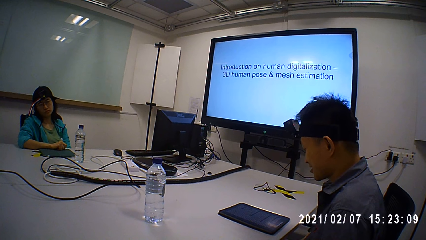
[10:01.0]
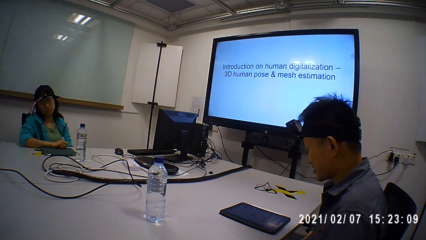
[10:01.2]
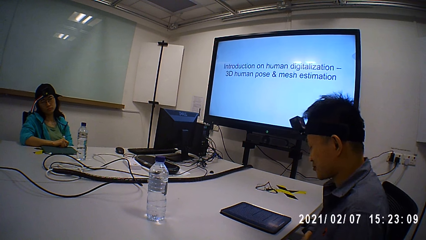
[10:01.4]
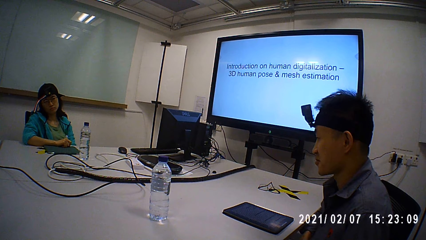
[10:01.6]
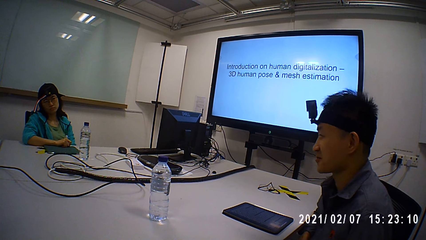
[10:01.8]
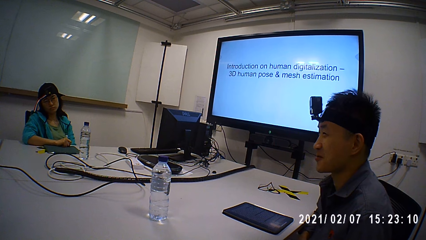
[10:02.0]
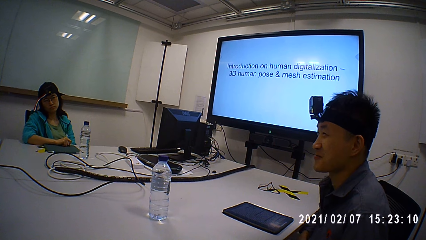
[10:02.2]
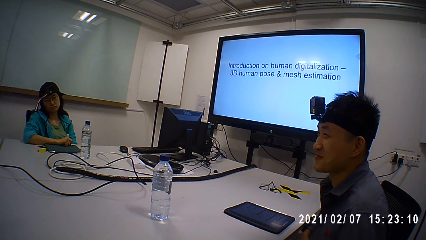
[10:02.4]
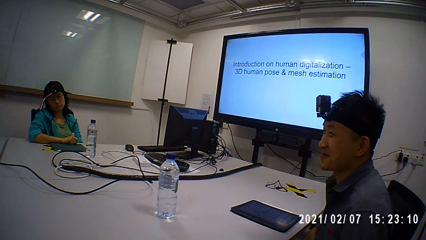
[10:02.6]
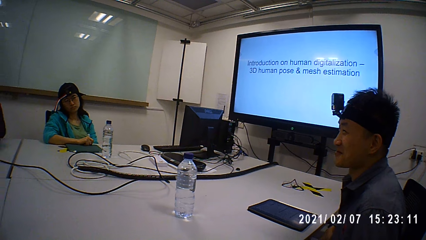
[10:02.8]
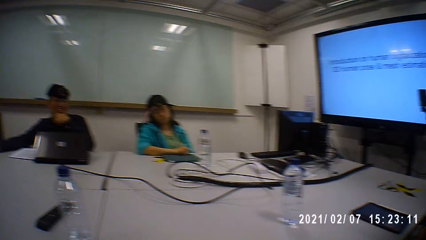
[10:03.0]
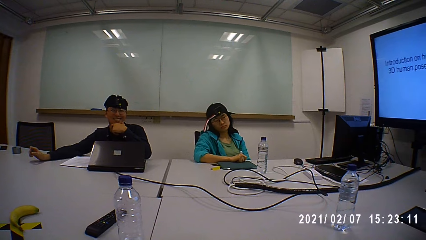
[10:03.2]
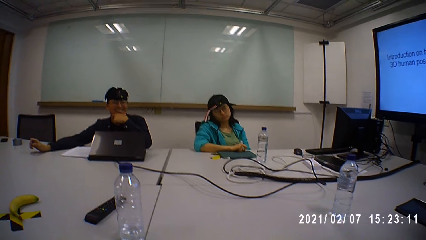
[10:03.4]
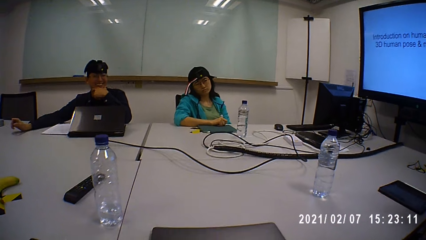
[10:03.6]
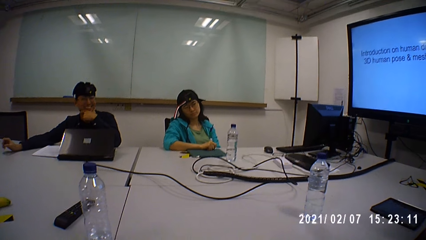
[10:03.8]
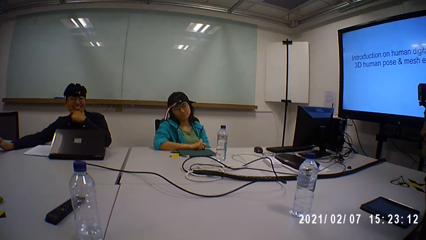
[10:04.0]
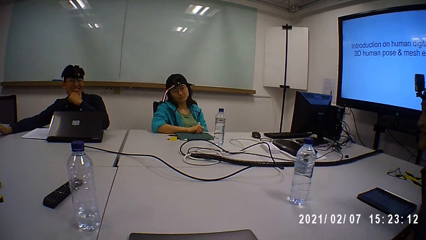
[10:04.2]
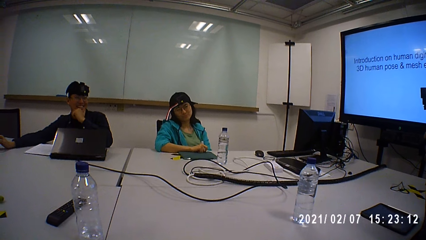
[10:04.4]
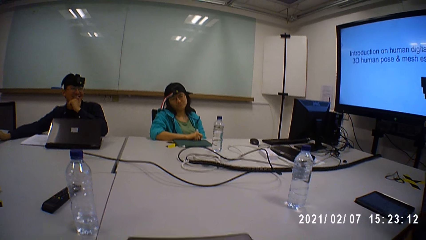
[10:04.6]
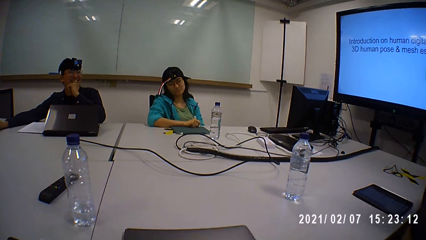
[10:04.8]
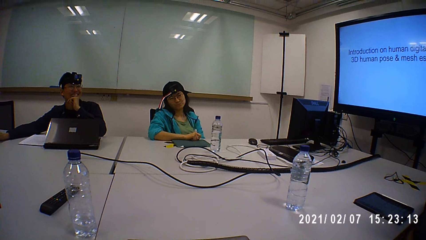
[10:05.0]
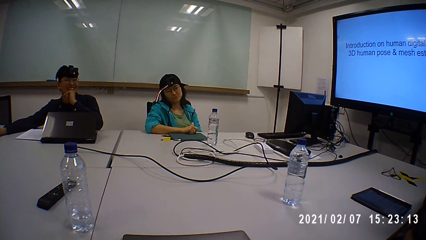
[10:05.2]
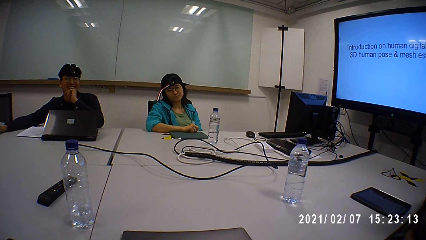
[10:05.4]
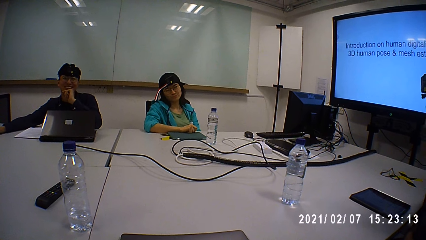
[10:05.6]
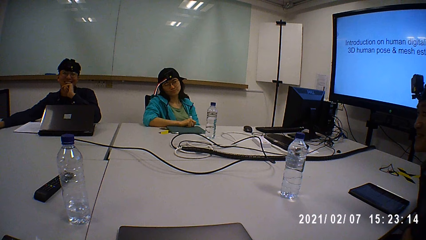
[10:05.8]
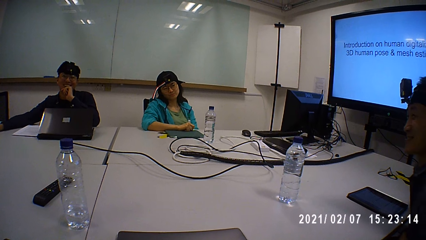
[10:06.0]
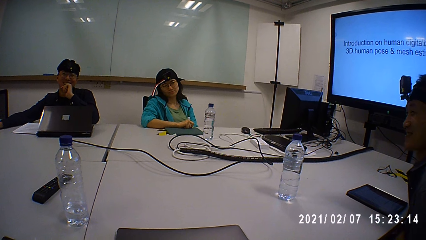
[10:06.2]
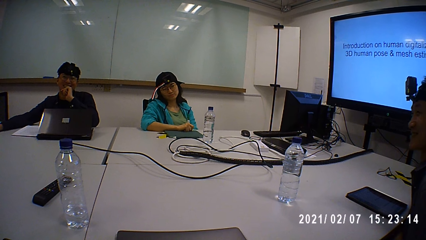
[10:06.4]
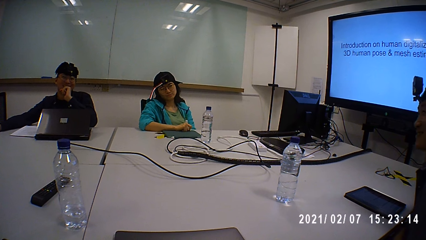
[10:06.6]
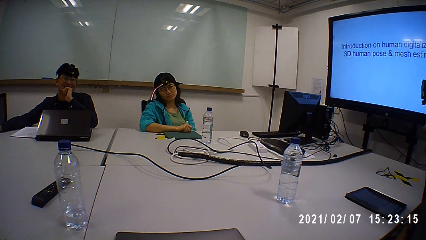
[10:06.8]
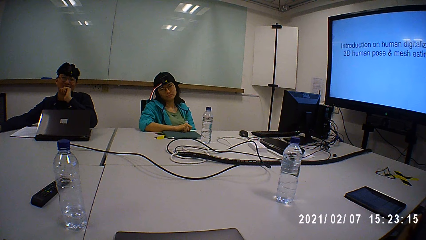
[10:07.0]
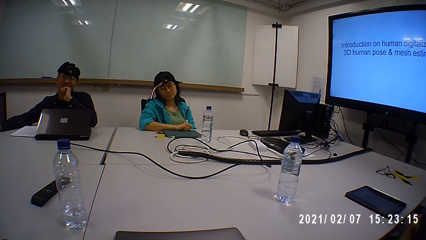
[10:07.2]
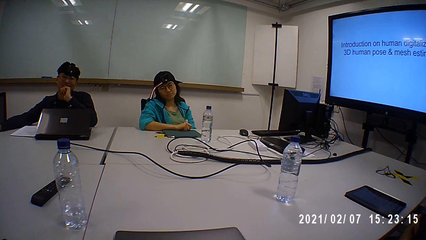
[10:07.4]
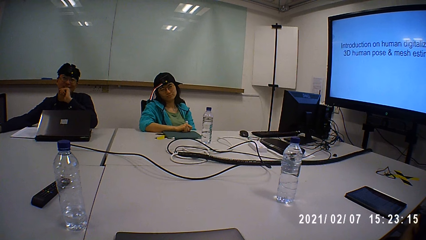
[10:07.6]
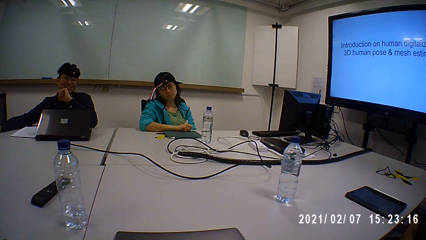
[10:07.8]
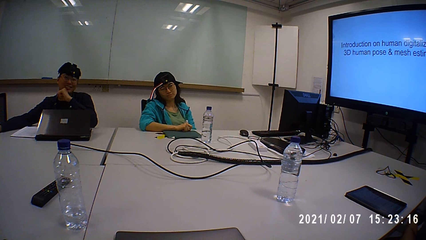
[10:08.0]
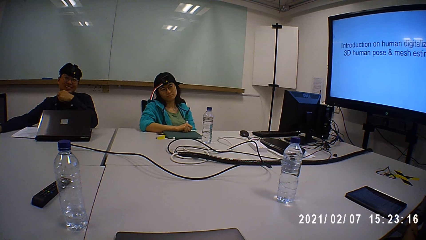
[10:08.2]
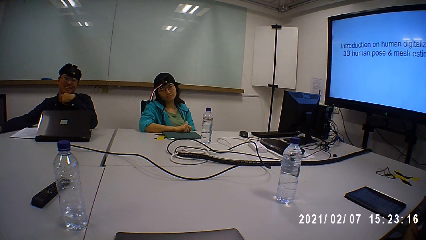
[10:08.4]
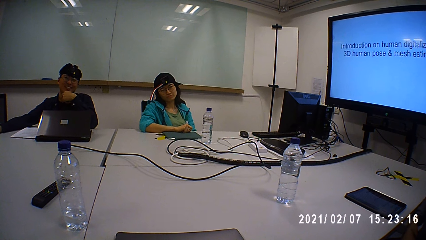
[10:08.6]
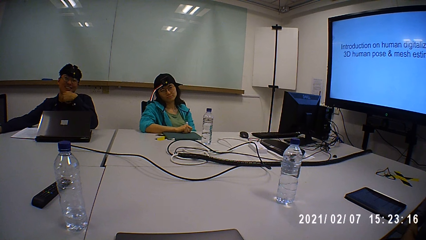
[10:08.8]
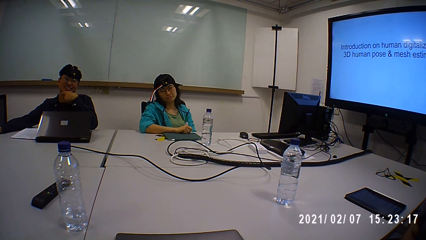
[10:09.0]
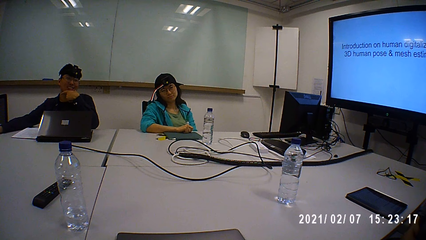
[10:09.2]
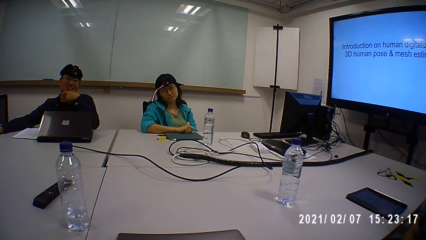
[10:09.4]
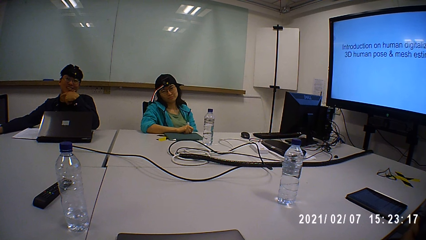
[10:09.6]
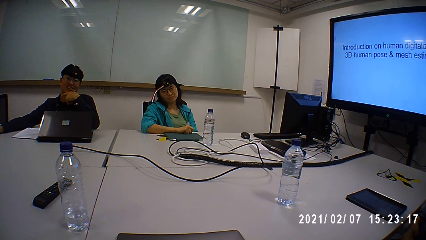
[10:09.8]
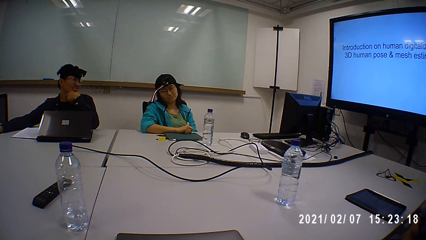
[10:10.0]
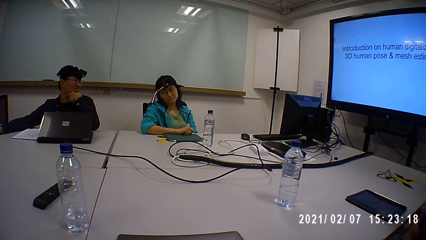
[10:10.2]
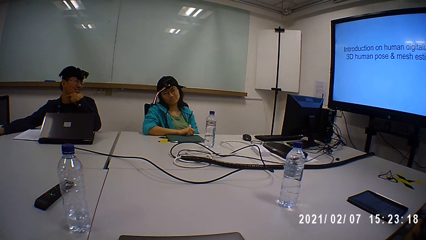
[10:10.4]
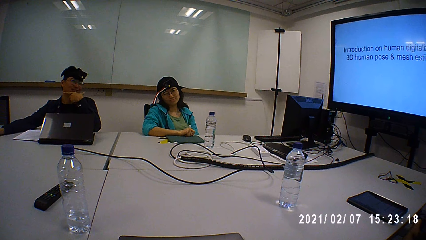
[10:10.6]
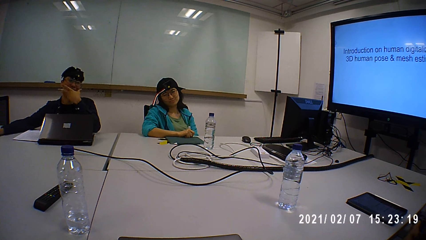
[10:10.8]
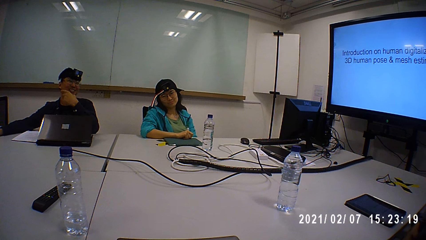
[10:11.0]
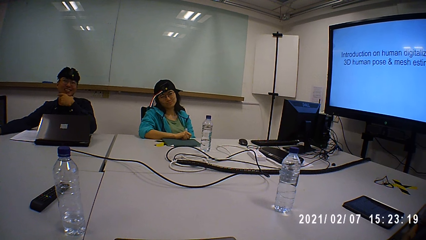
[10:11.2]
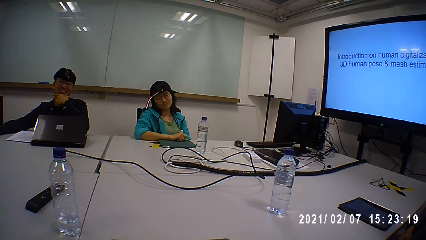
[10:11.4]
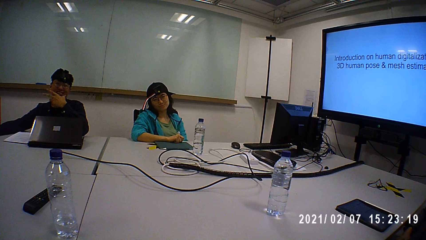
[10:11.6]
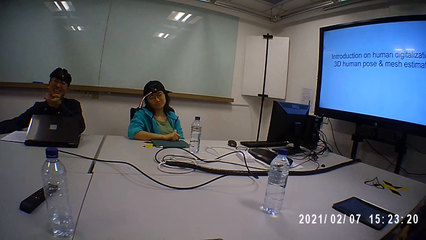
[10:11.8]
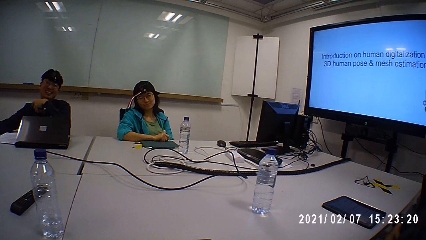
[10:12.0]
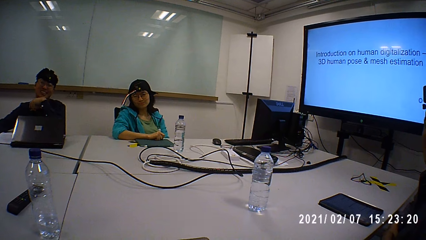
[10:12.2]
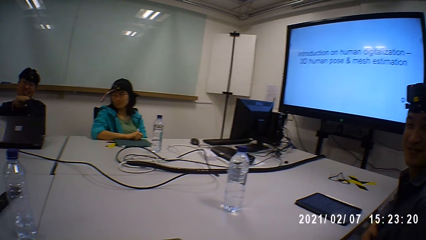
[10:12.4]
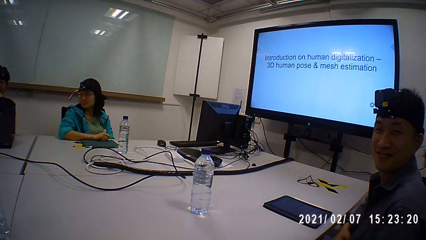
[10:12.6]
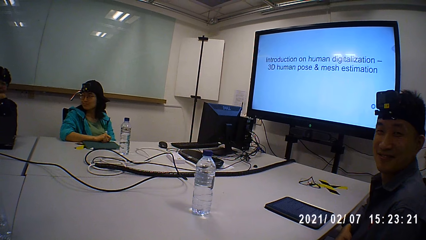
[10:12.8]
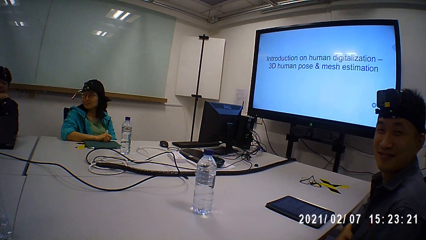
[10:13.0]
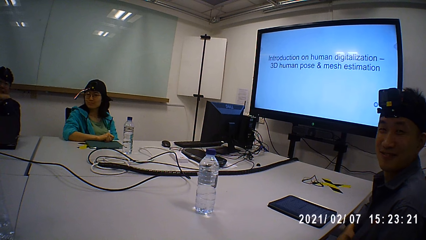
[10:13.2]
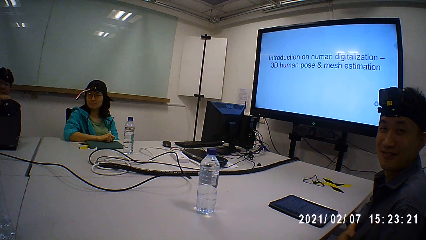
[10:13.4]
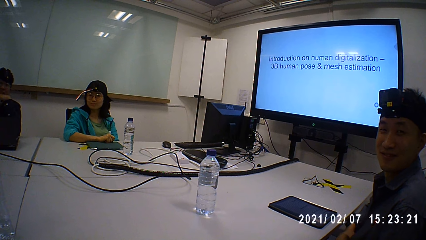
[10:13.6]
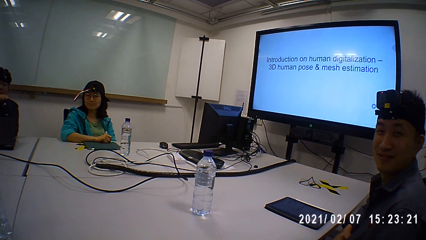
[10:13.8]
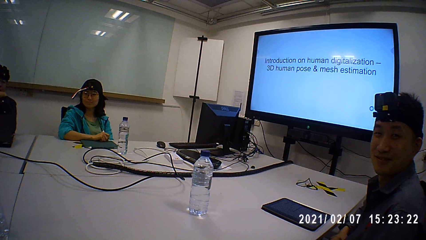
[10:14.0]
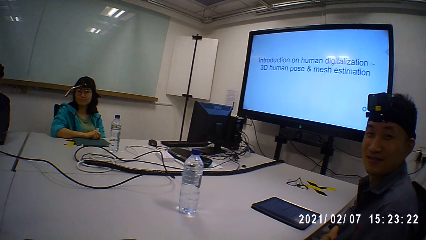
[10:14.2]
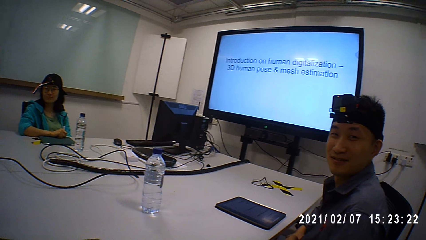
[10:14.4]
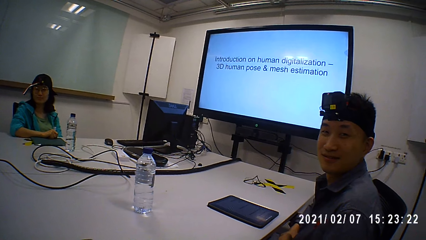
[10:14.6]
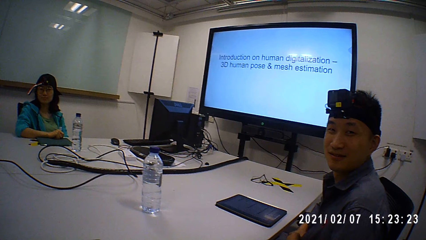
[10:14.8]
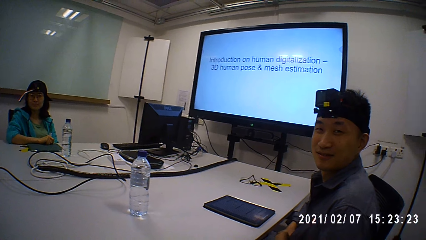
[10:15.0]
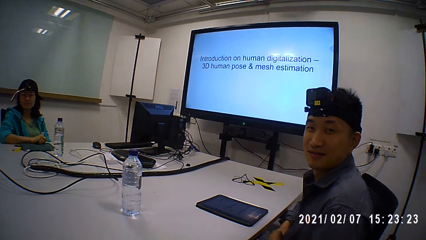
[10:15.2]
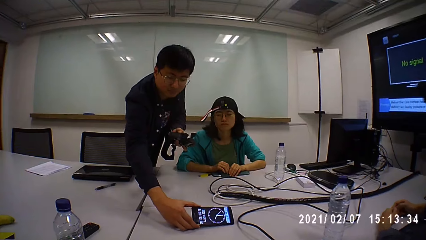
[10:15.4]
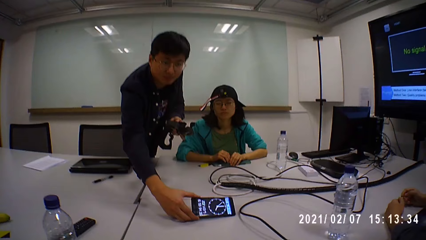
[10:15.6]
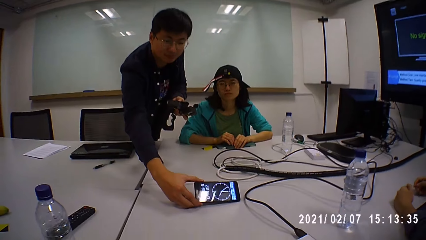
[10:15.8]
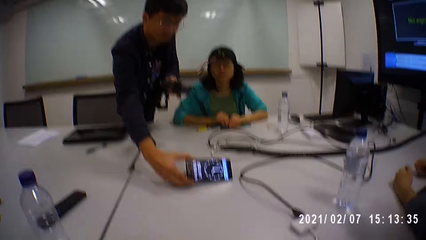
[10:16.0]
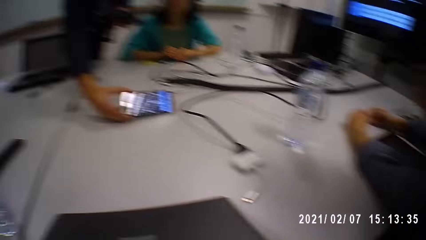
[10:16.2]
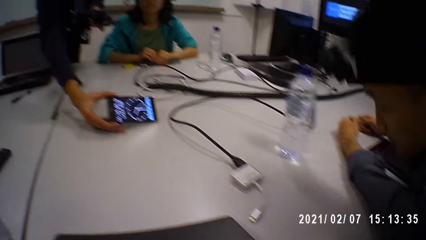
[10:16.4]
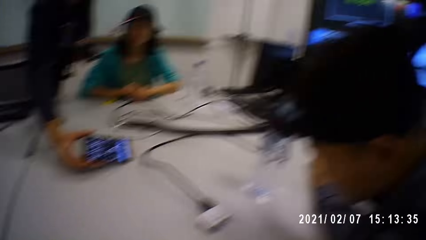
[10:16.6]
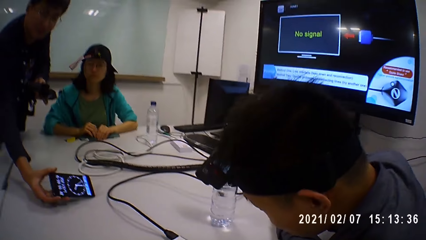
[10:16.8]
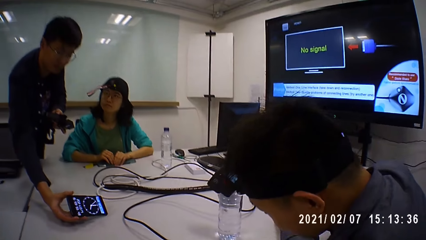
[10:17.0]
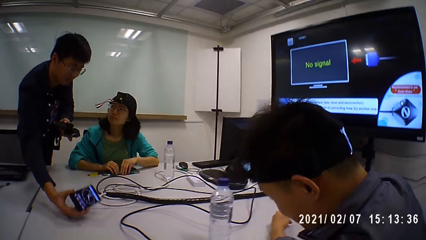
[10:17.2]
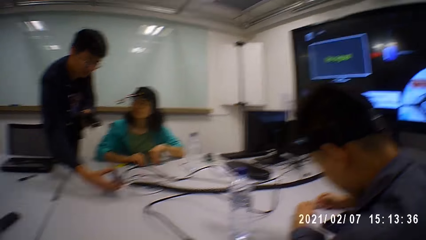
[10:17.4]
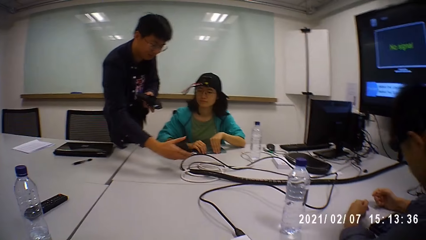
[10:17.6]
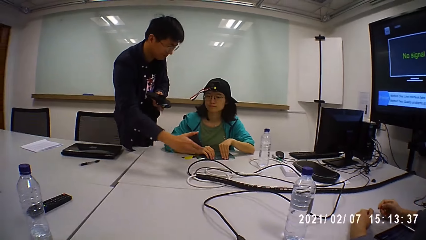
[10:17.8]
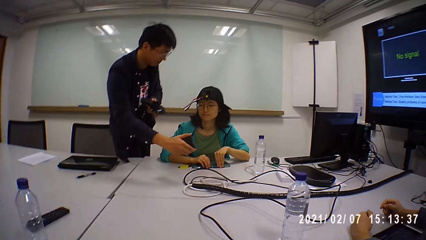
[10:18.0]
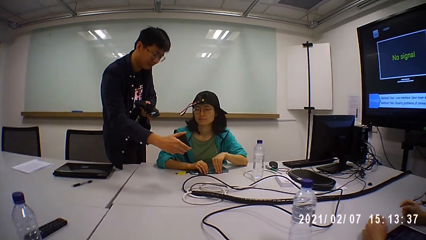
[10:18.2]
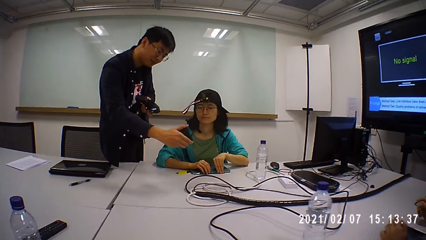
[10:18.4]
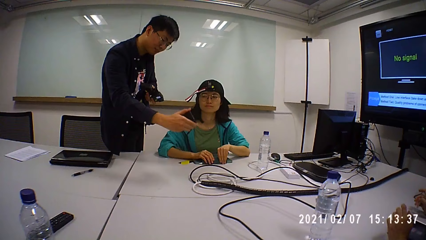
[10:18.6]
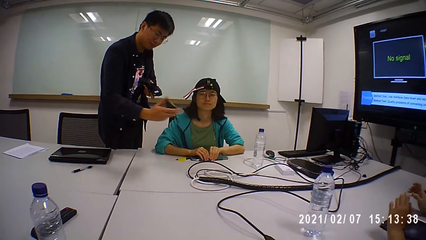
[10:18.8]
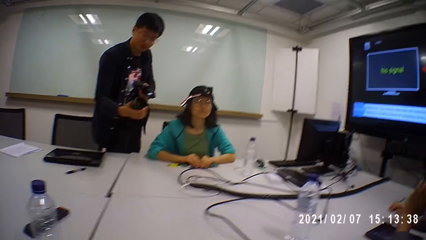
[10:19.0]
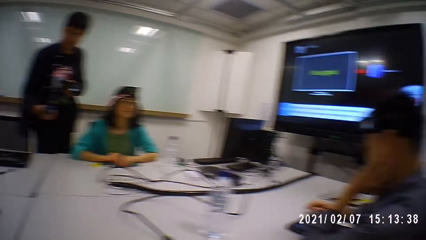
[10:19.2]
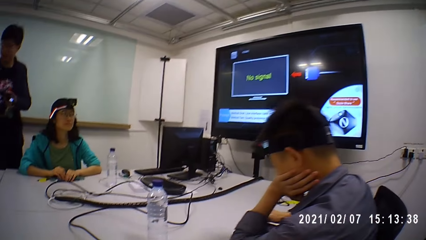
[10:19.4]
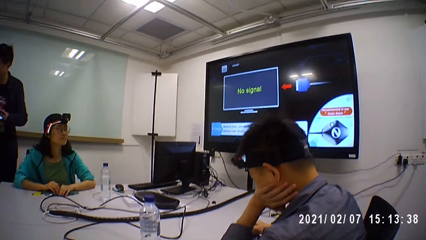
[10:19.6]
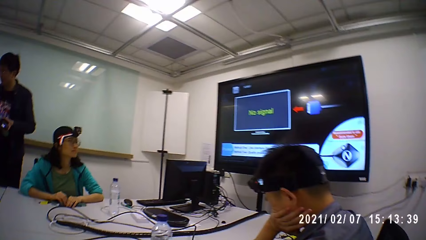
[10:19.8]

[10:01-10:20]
A man swings on a chair. The camera wearer looks at another man. The other man looks at a woman and gestures at the camera wearer. The camera wearer looks at the woman. They look around. They talk to the woman. The other man adjusts a phone on the table, lifts the phone from the table, and shows the phone to the woman.
